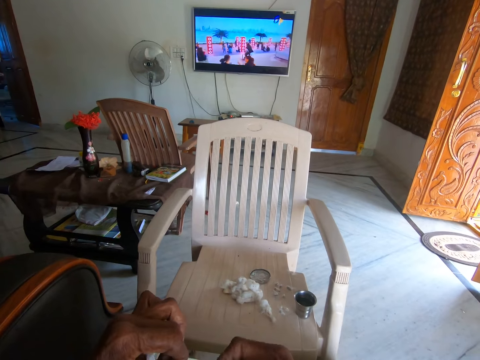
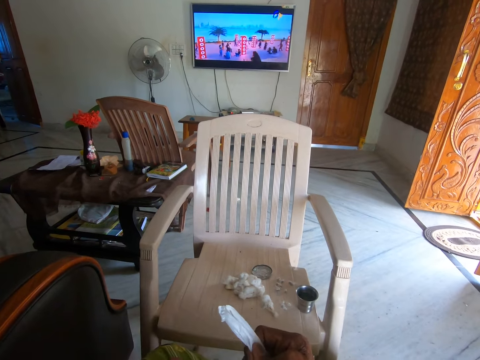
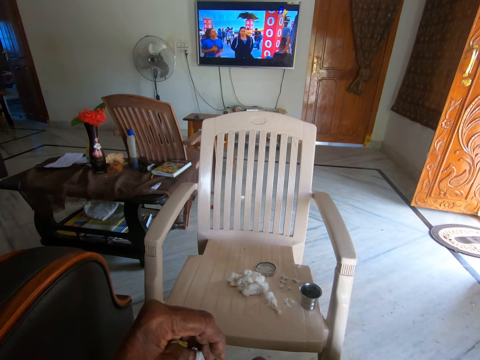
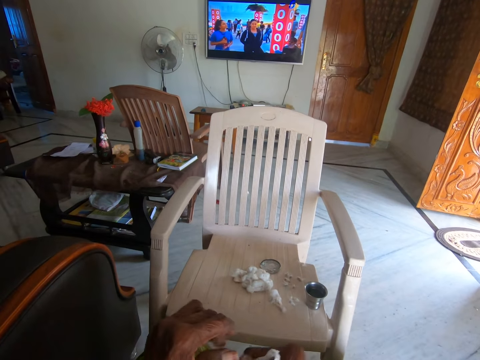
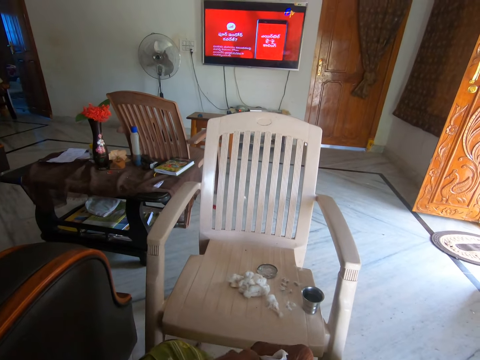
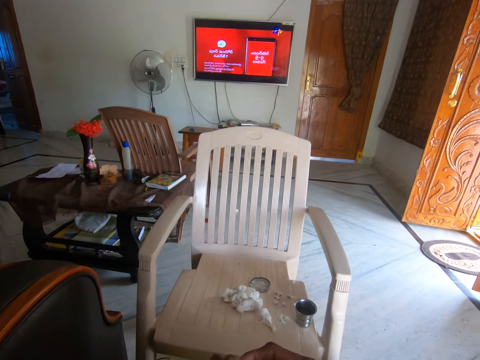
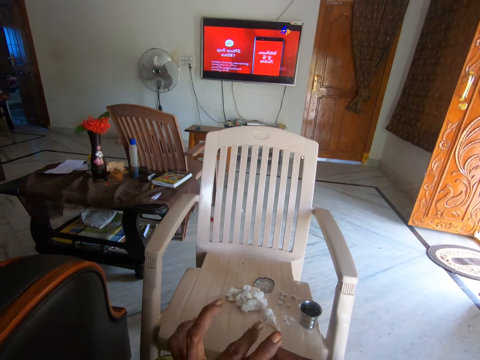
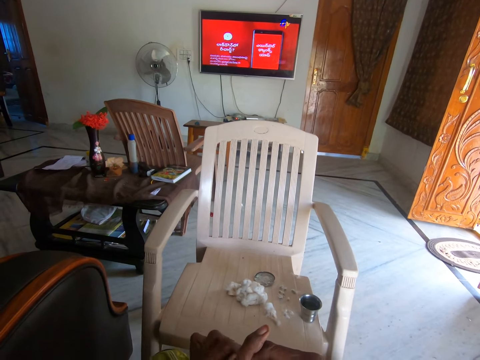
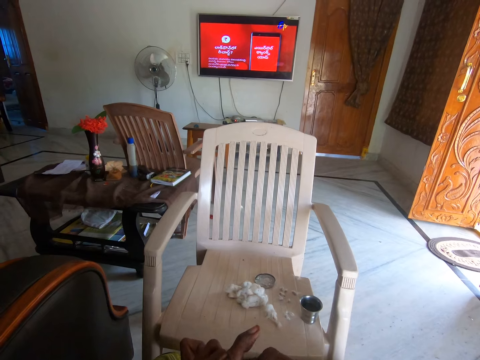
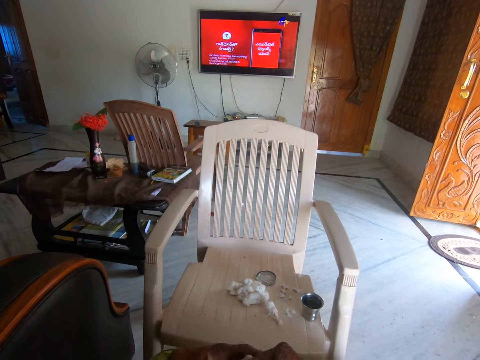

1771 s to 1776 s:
The camera wearer ties the plastic bag.

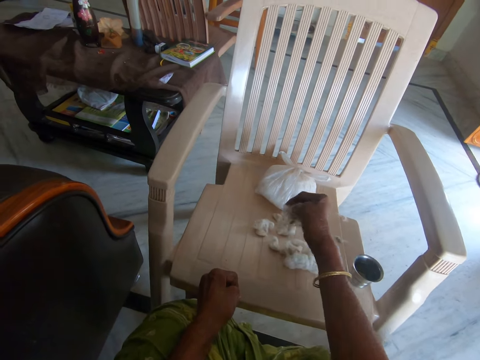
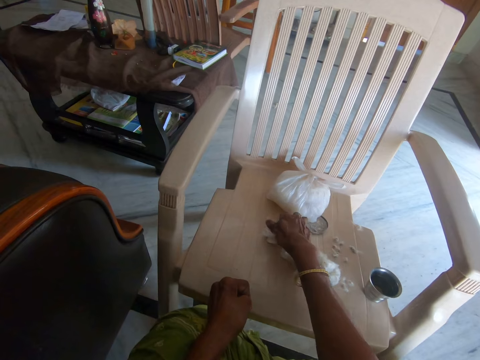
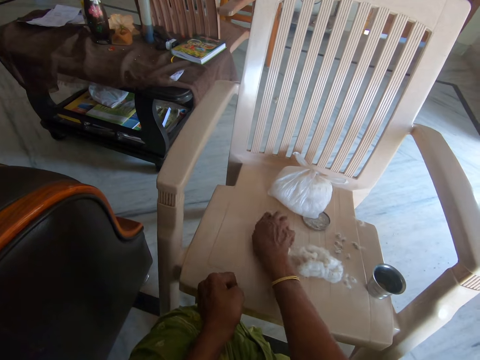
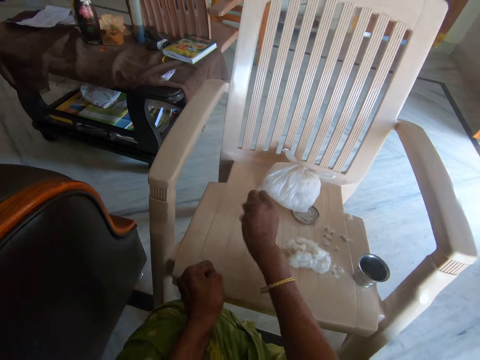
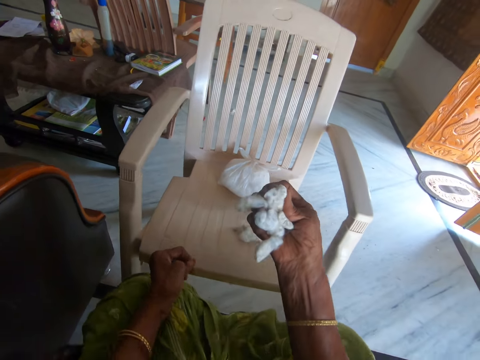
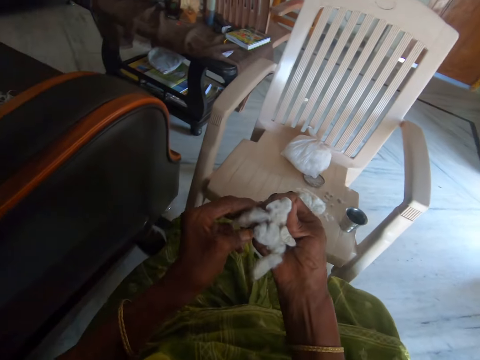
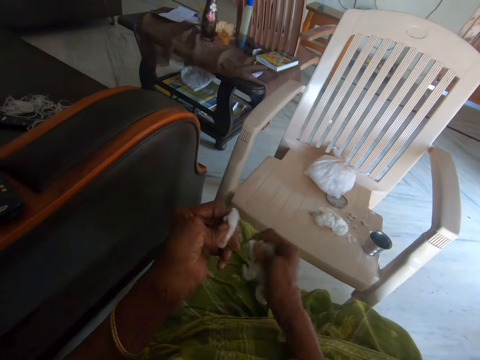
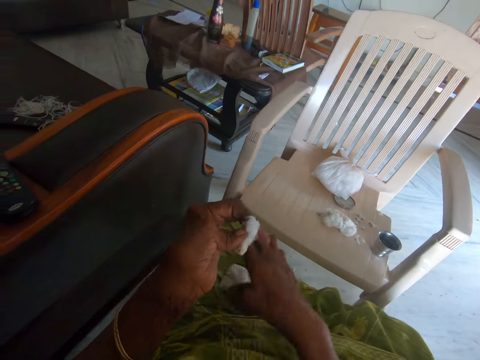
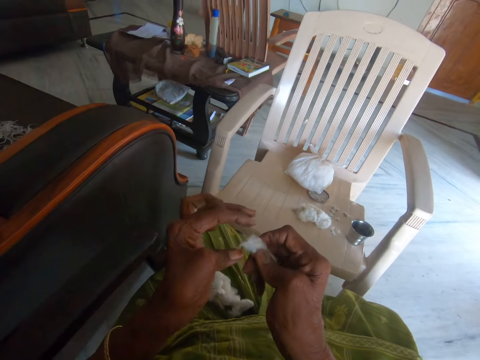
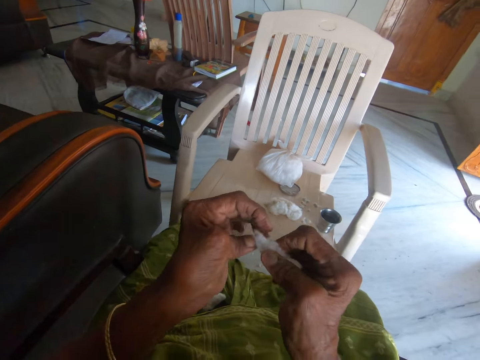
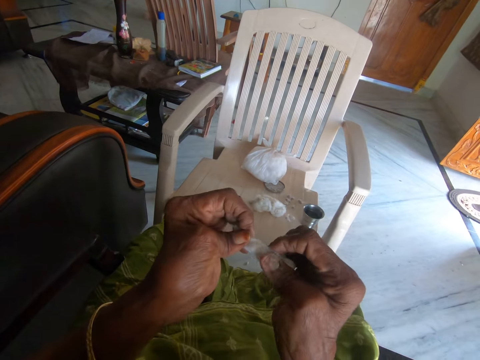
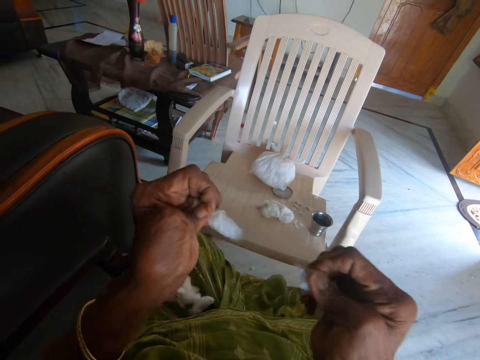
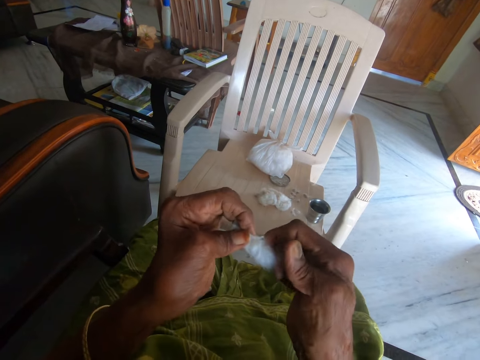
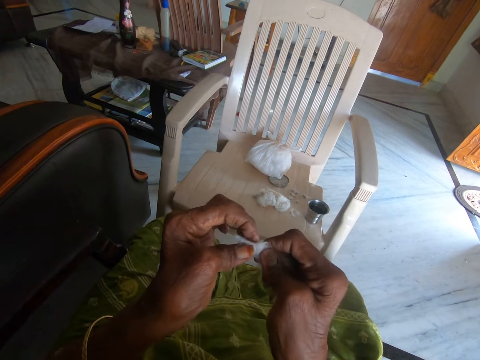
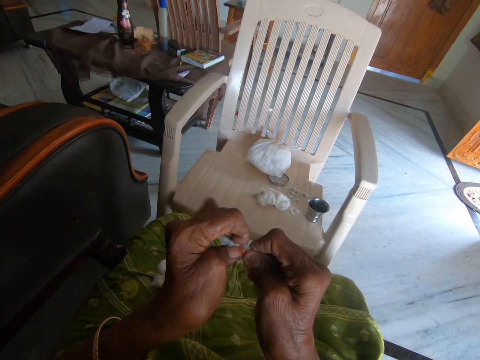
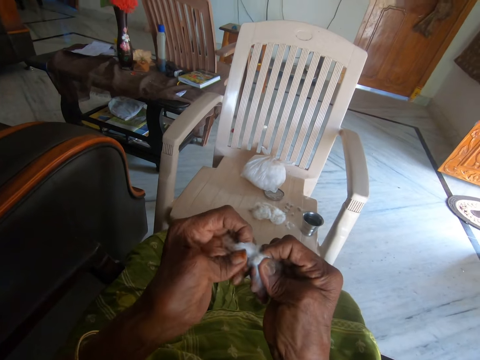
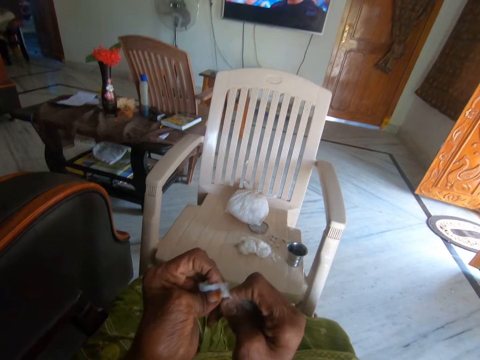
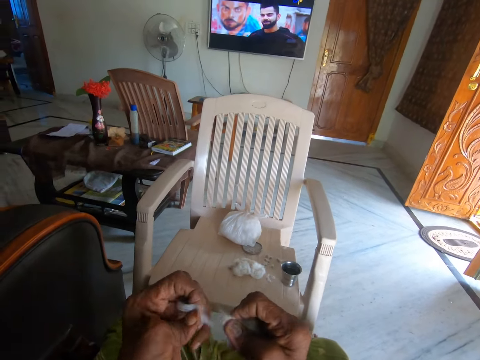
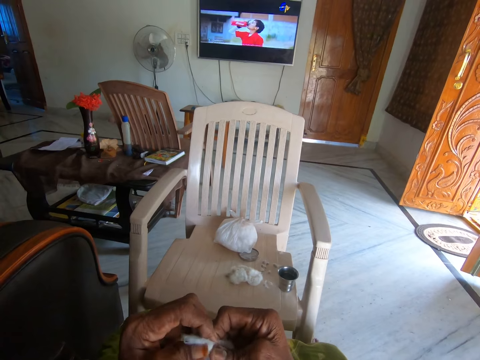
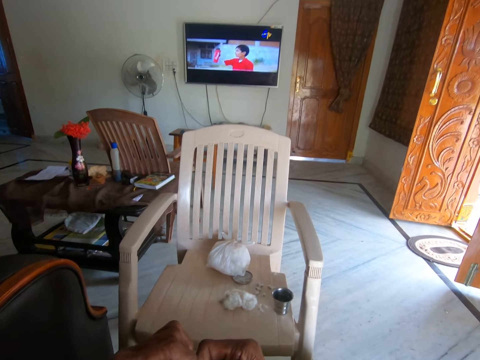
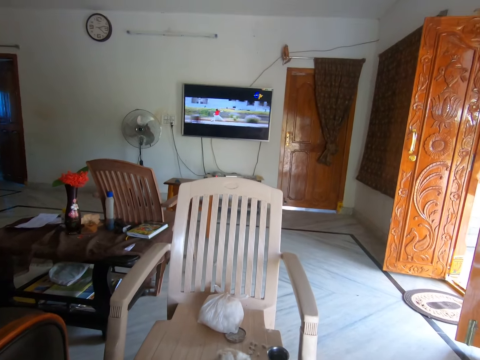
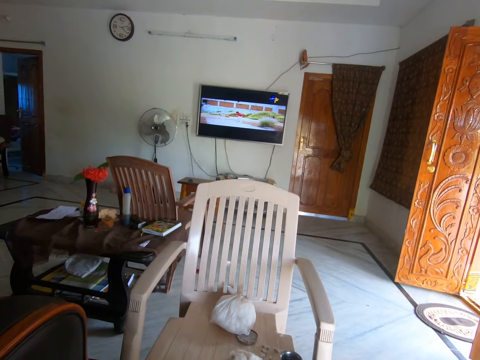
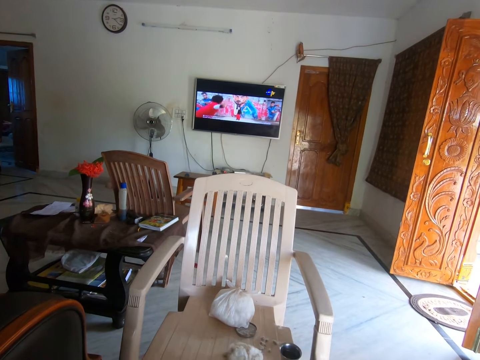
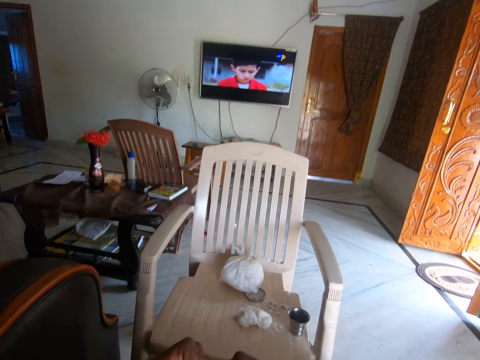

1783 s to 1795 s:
The camera wearer picks some cotton from the chair with her right hand. She picks another cotton from the cottons in her right hand with her left hand. She drops the cottons on her lap. She separates the other cotton with her hands.

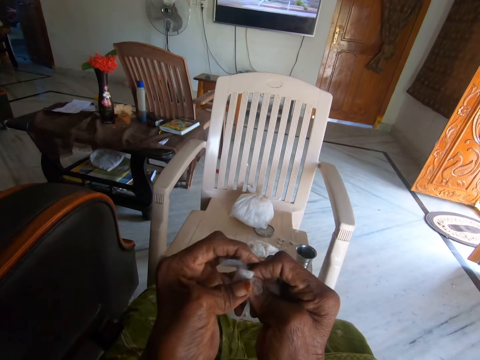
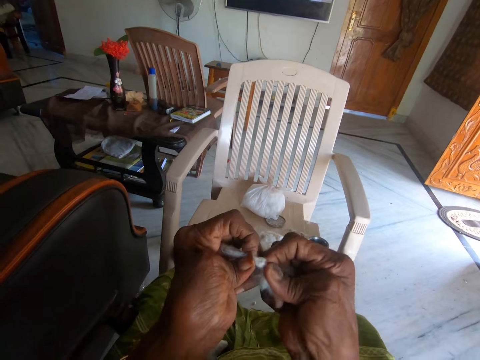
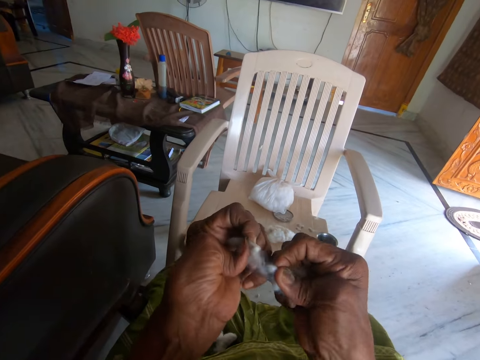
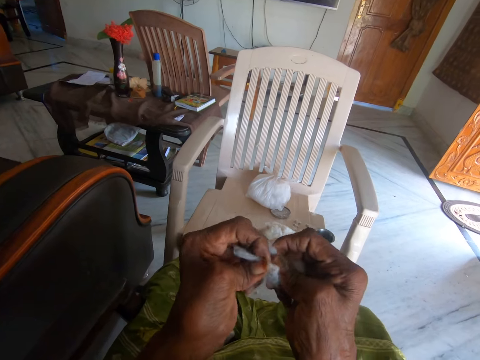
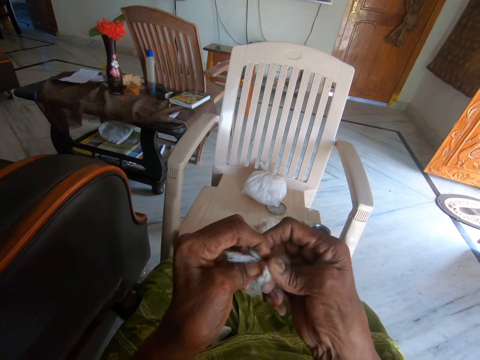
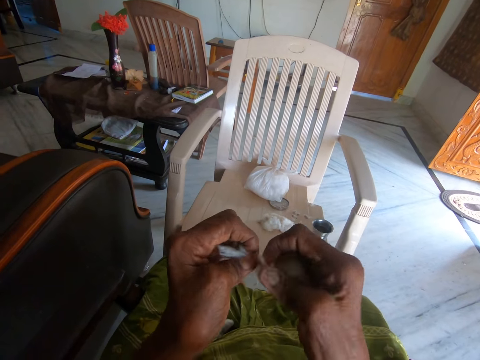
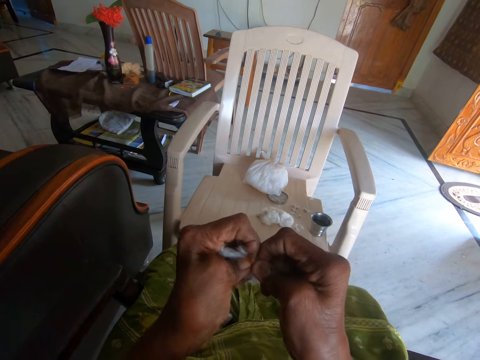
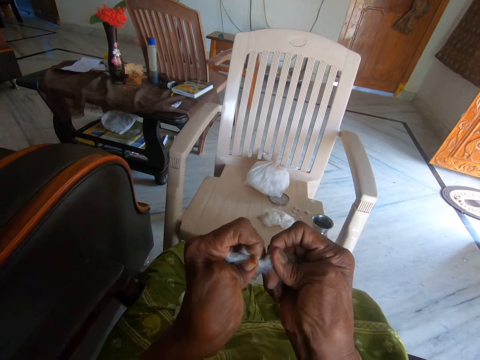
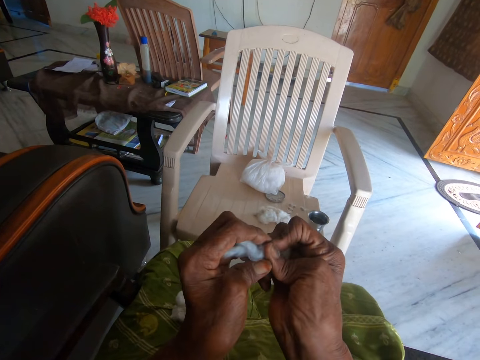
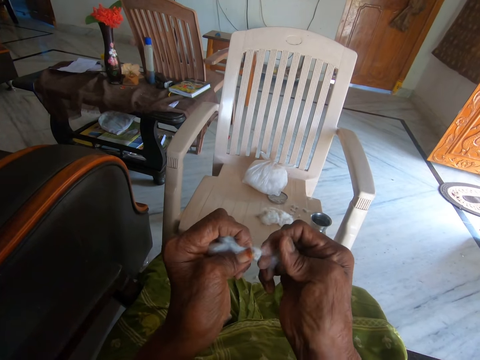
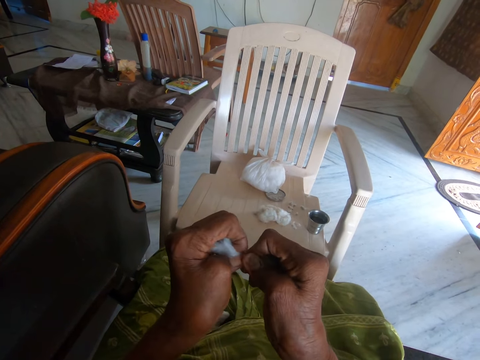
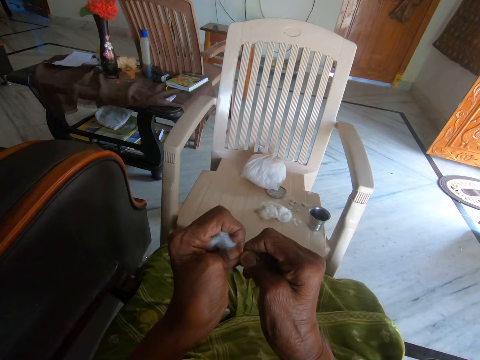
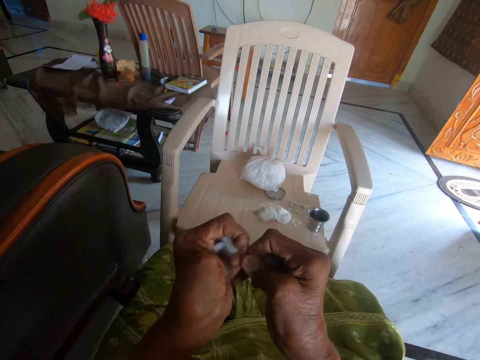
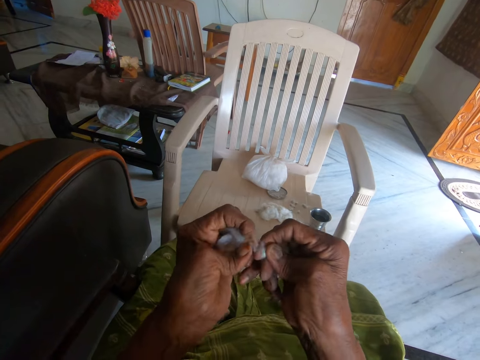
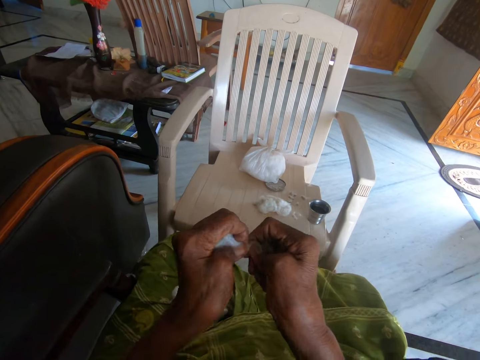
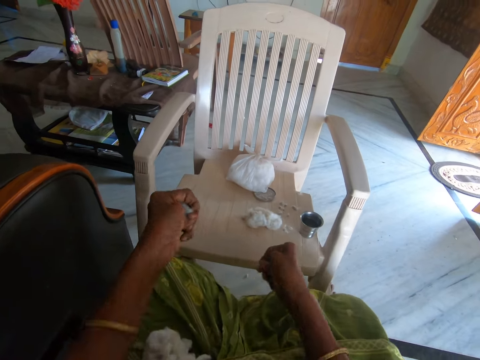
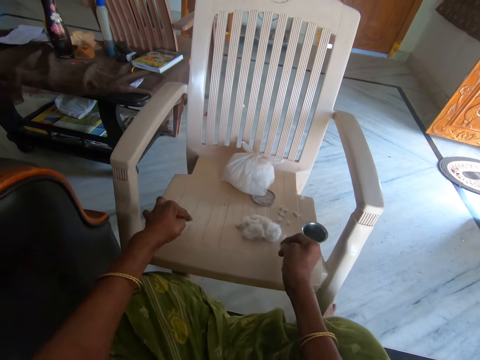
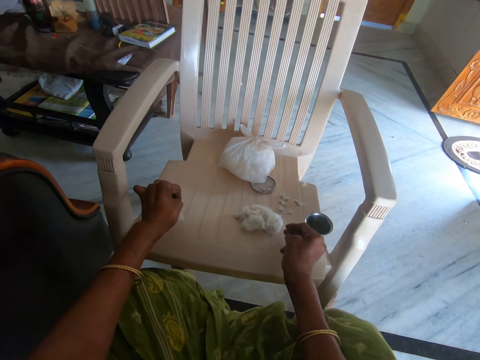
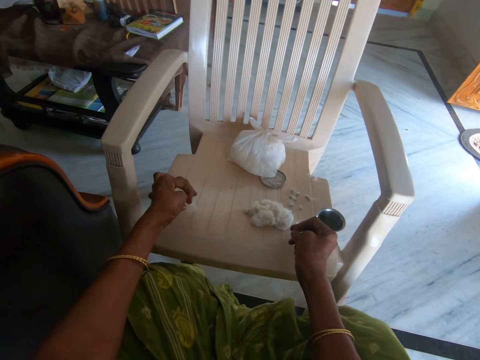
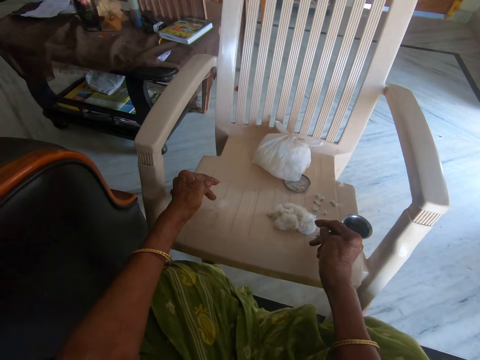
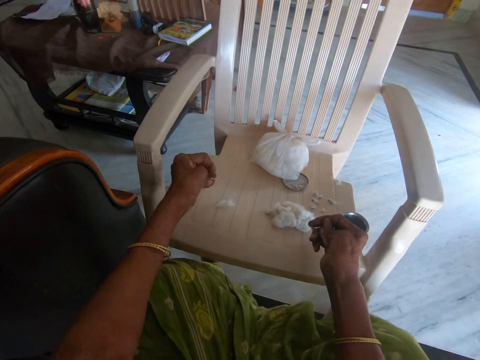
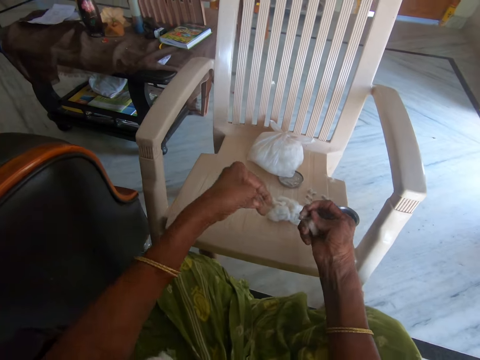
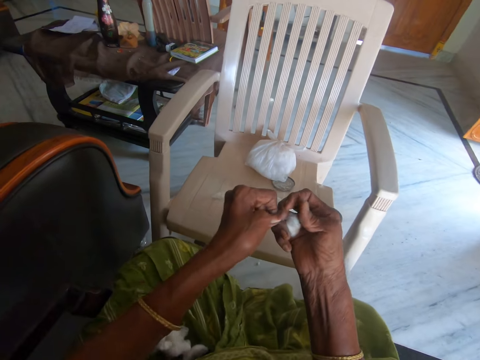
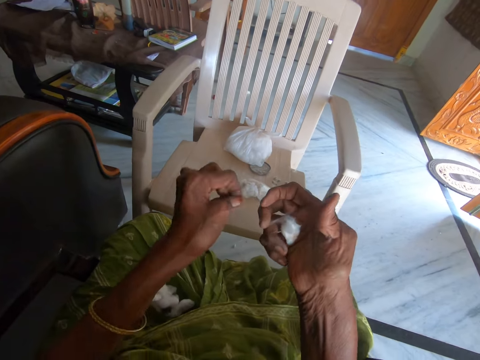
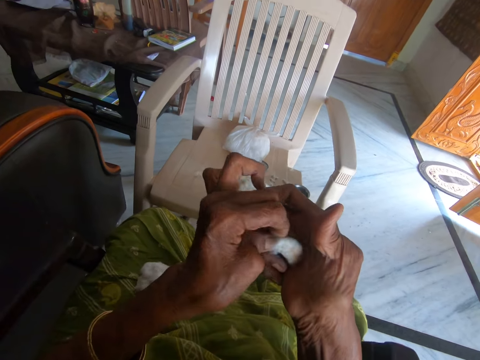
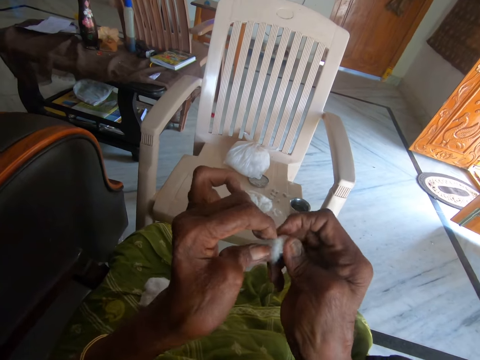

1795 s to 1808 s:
The camera wearer drops the separated cotton on the chair with her left hand. She holds a cotton wool piece. She rubs her hand. She passes the cotton wool to the left hand. She picks a part of the other cotton from her right hand with her left hand. She drops the part of the other cotton on her lap with her left hand. She separates the other cotton with her hands.
